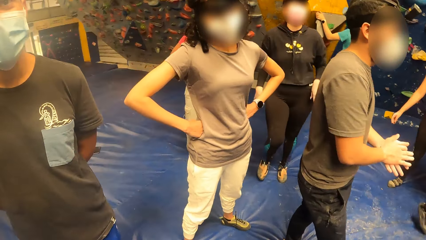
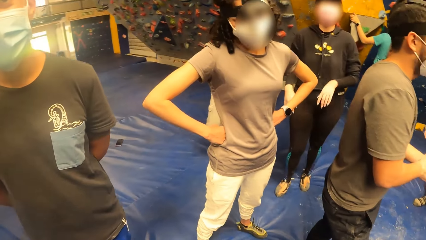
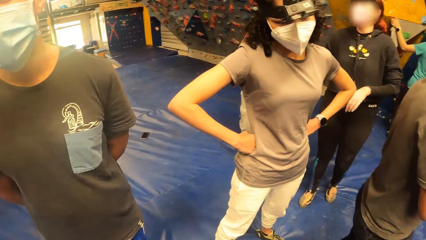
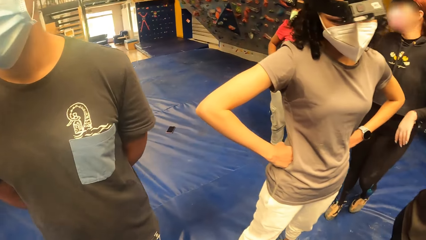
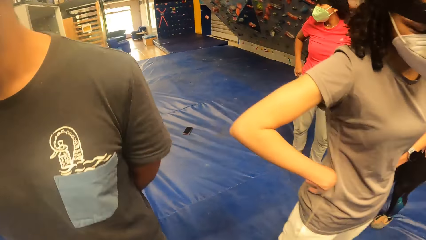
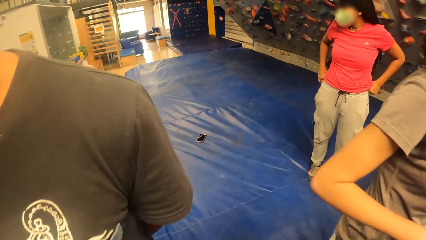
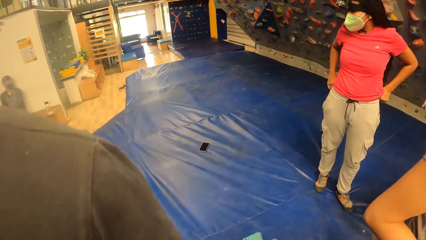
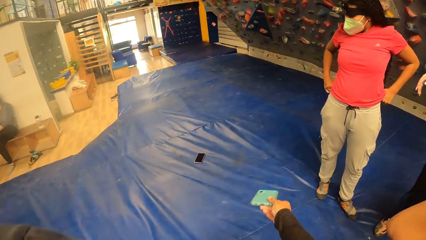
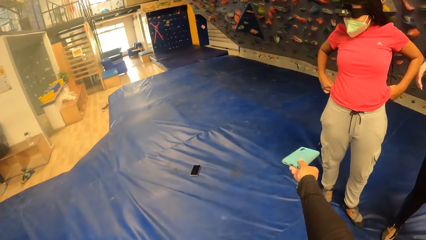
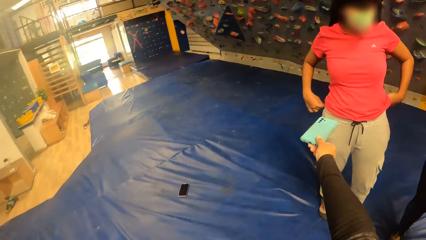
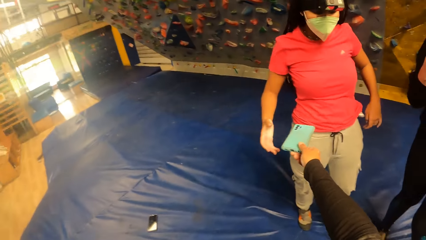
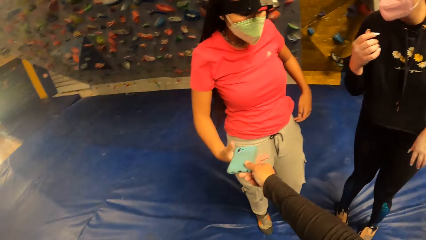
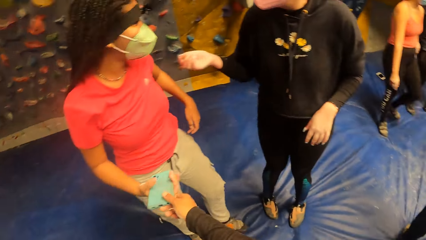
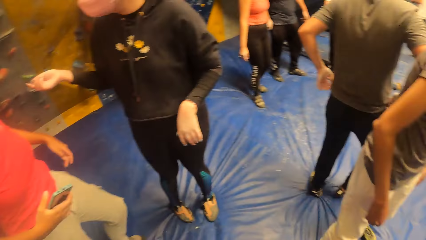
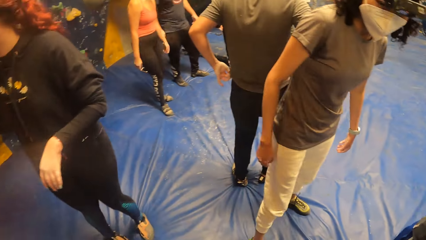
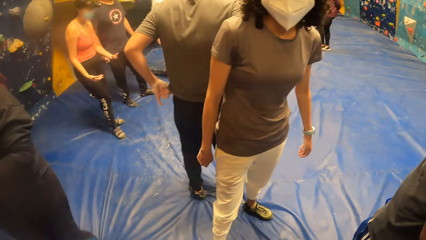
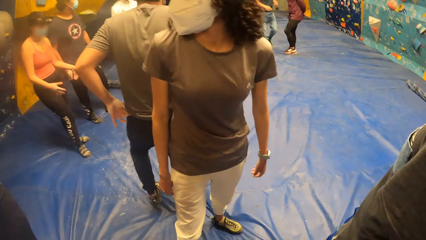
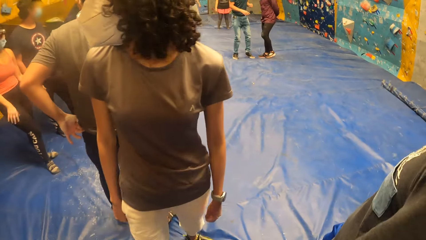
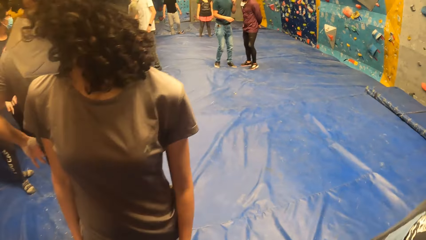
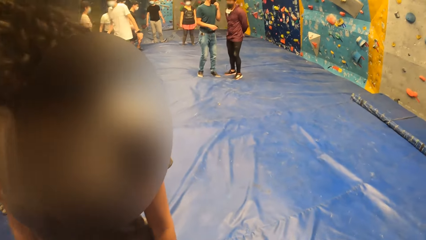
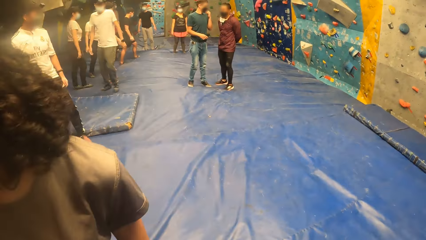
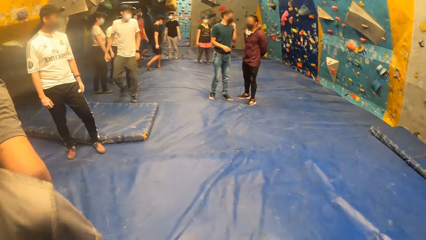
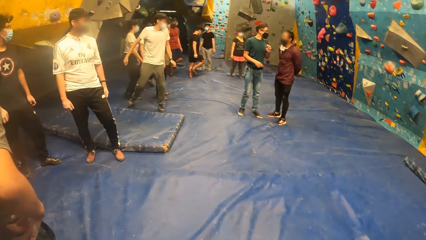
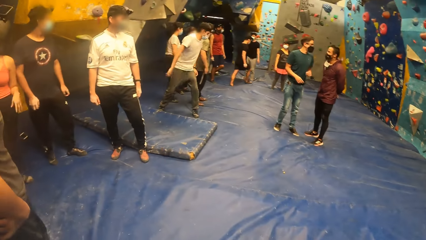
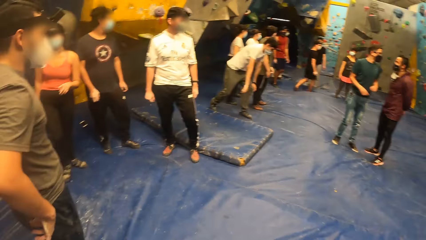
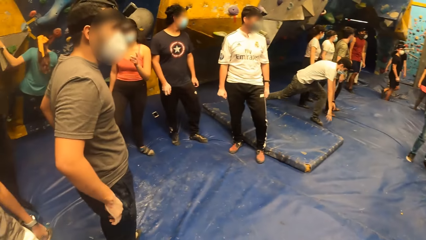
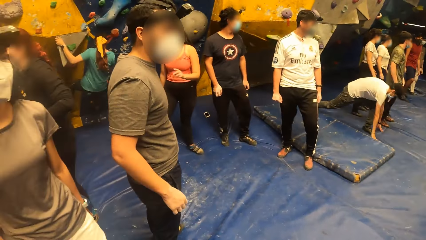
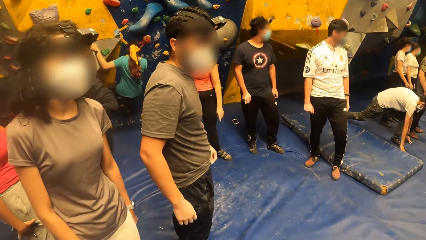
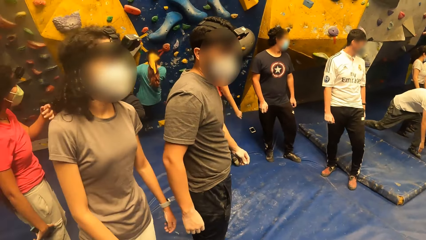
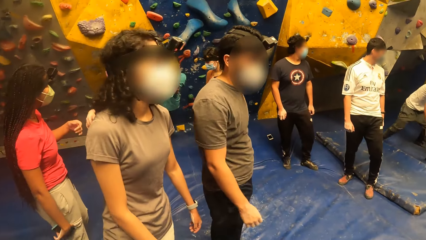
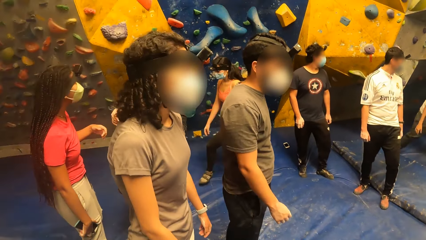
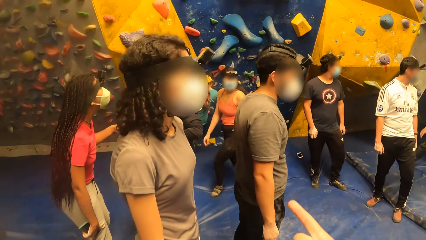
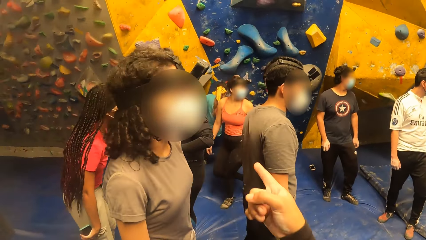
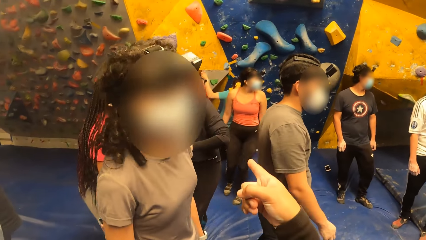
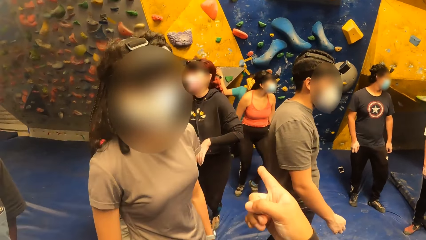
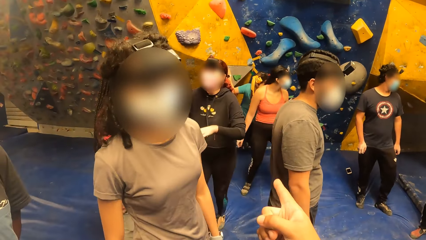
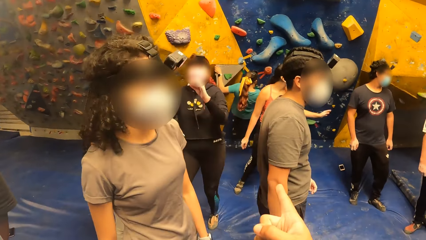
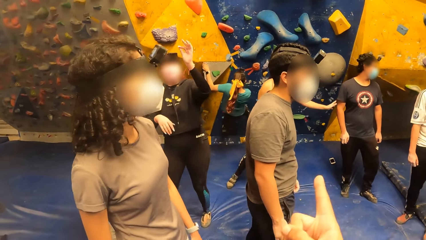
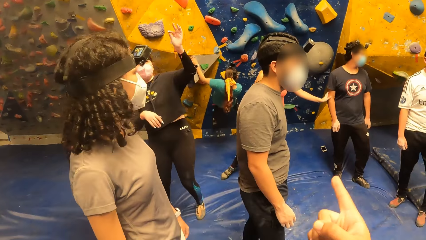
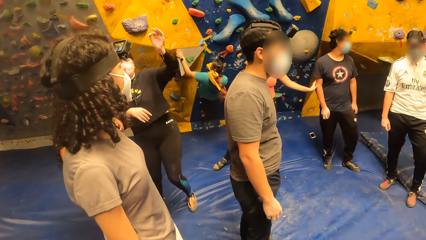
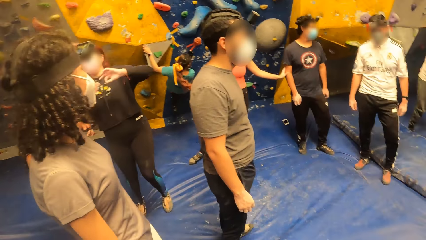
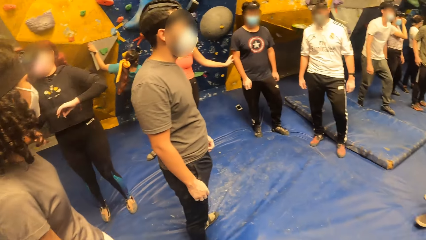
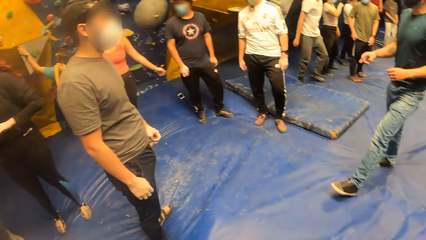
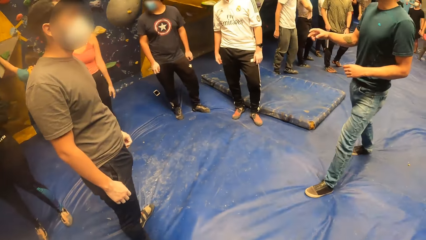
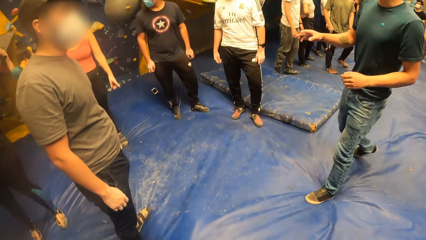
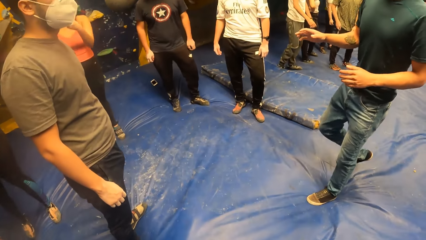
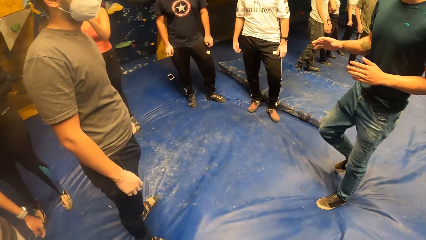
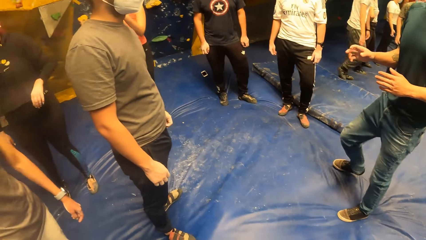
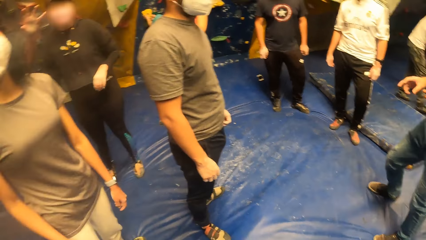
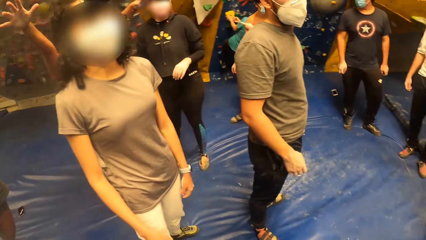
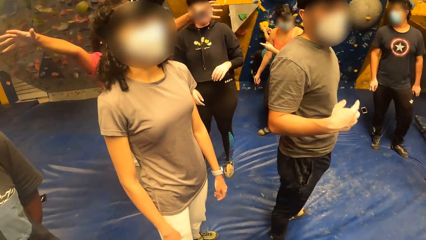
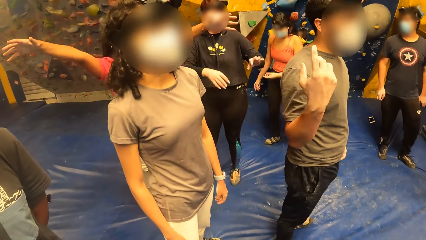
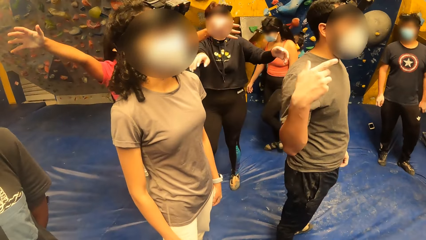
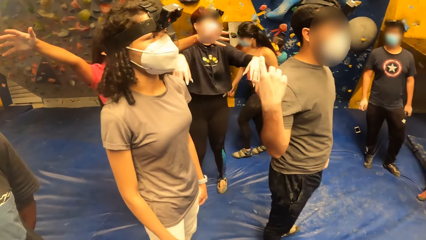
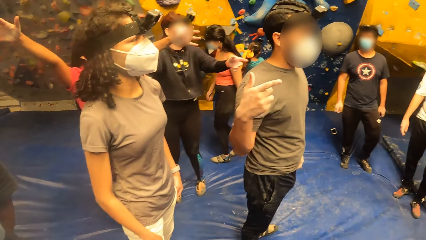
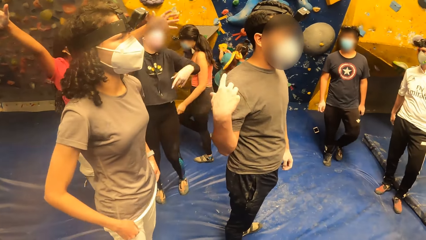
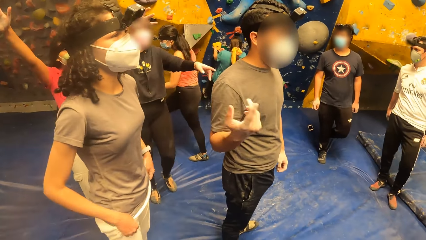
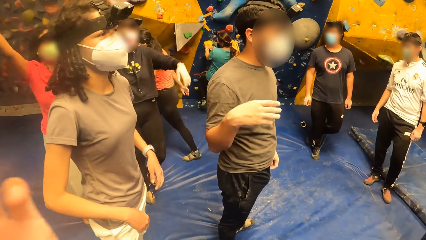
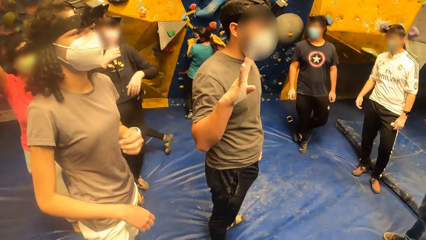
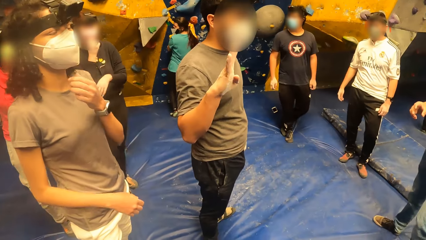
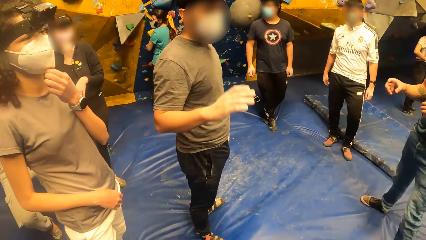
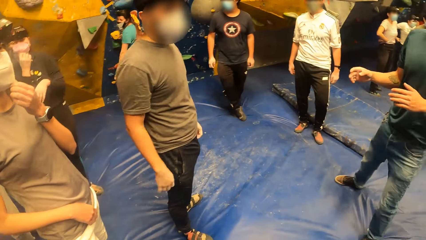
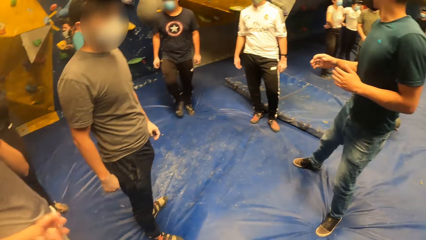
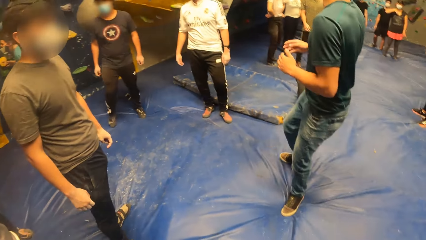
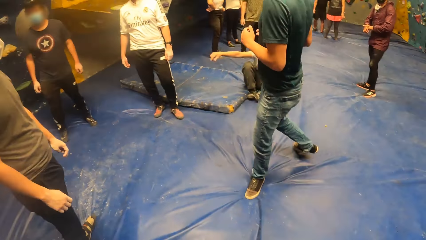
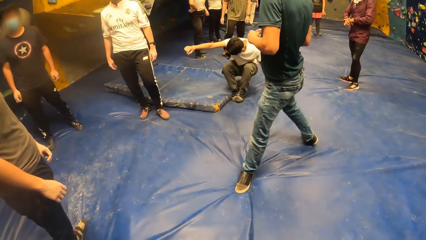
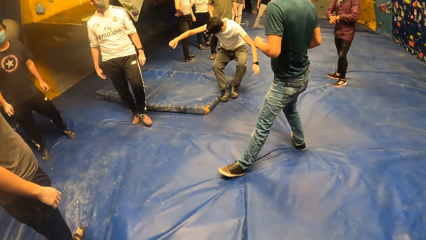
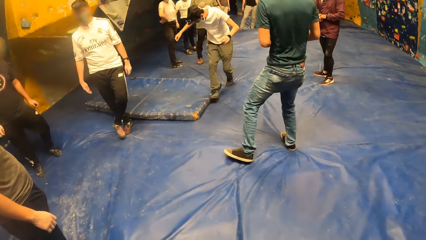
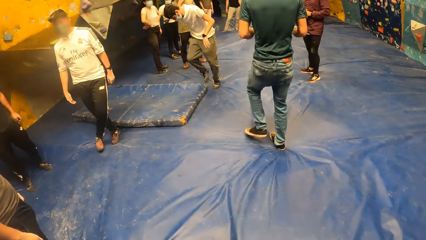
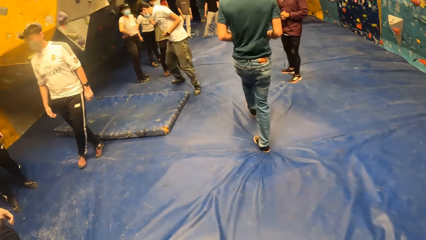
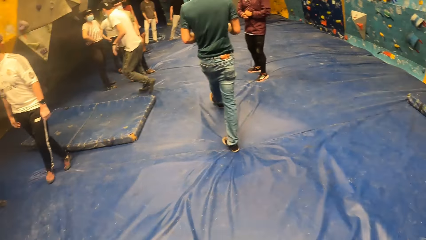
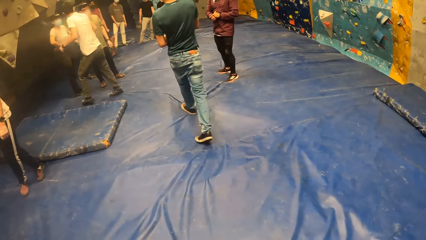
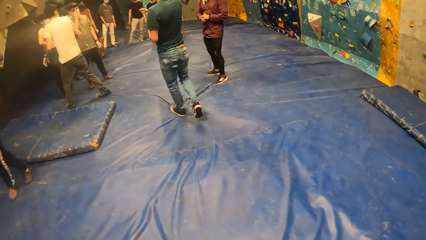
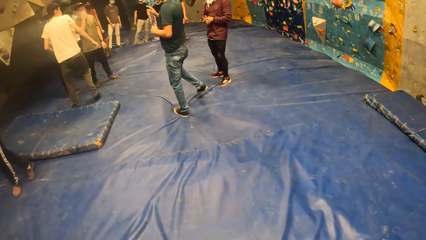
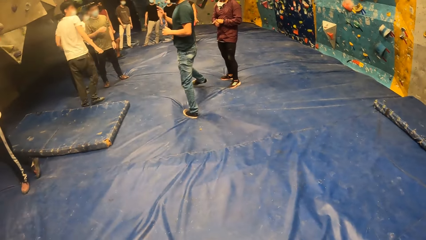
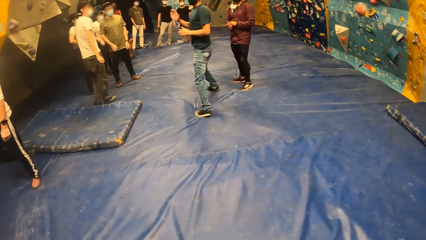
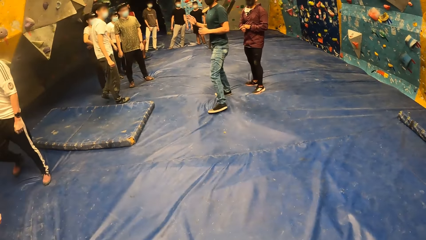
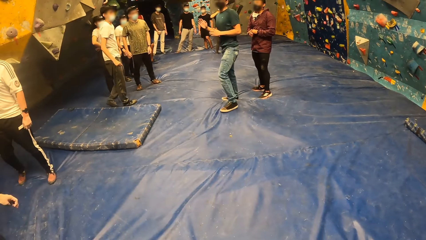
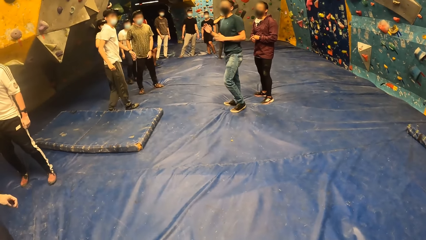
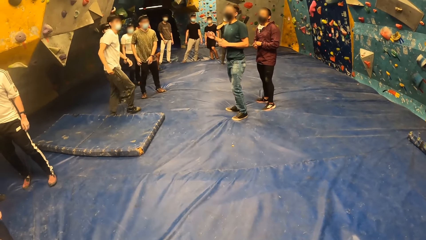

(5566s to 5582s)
The camera wearer gives the woman the phone with his right hand. He converses with another woman. A man converses with the camera wearer and a group of people.
